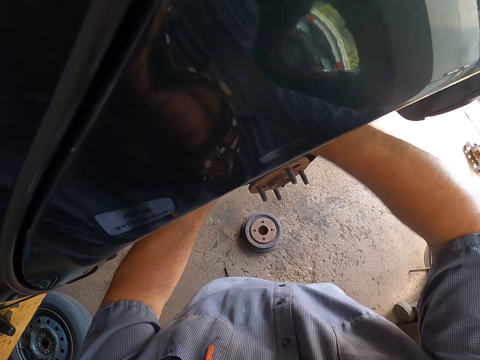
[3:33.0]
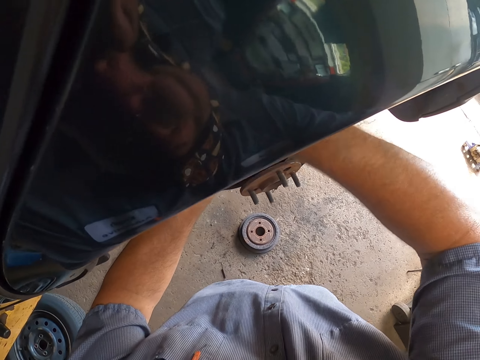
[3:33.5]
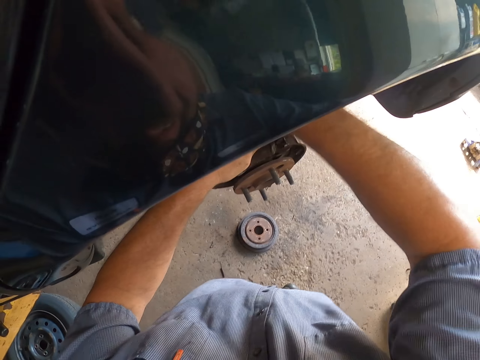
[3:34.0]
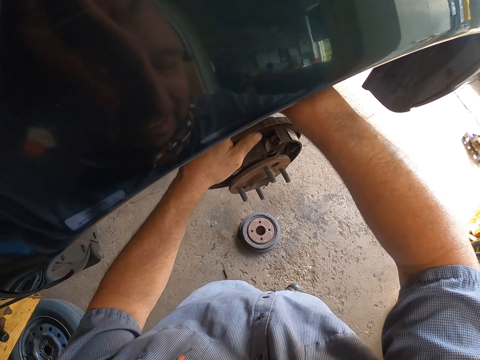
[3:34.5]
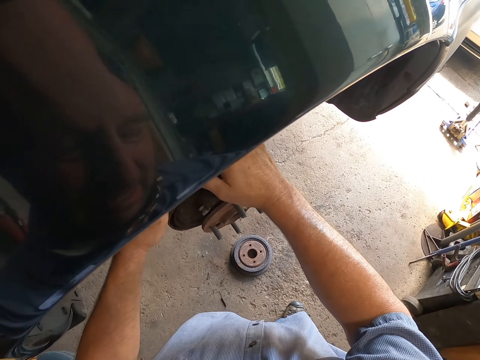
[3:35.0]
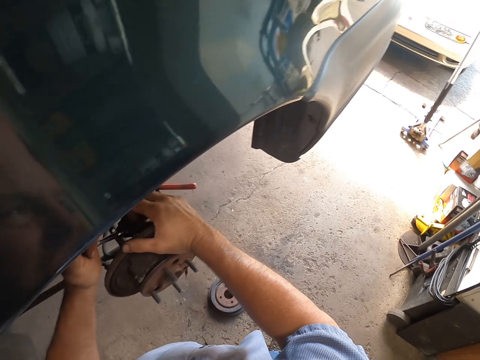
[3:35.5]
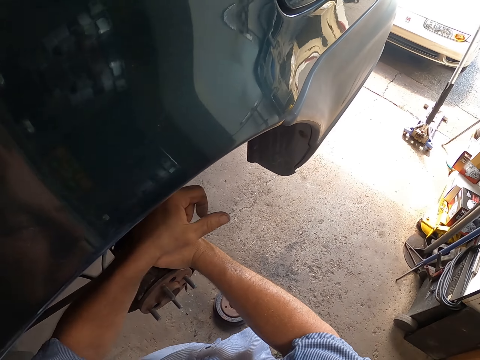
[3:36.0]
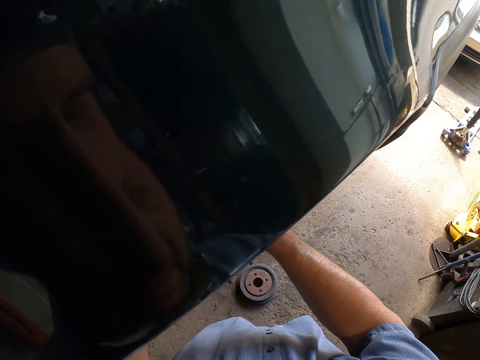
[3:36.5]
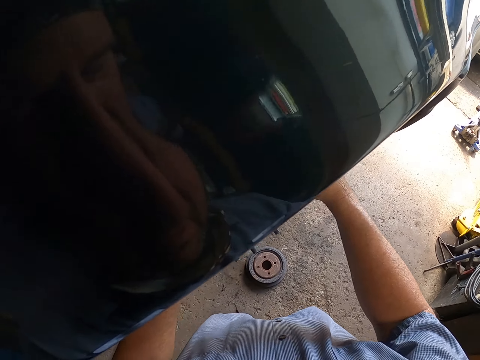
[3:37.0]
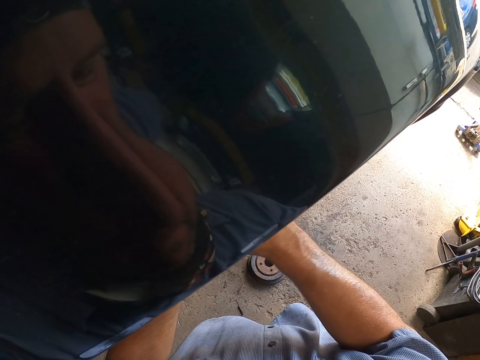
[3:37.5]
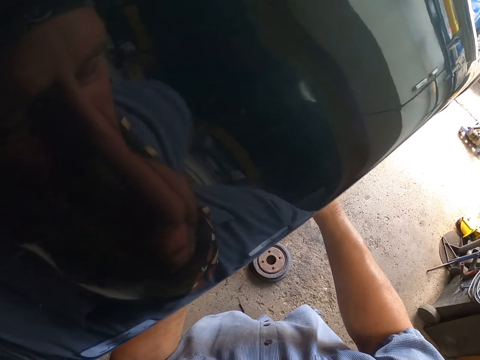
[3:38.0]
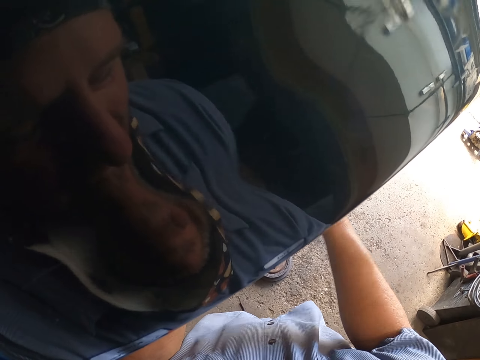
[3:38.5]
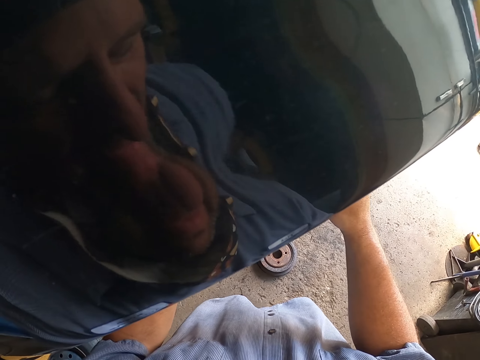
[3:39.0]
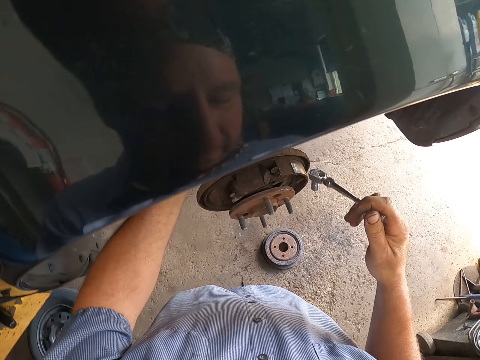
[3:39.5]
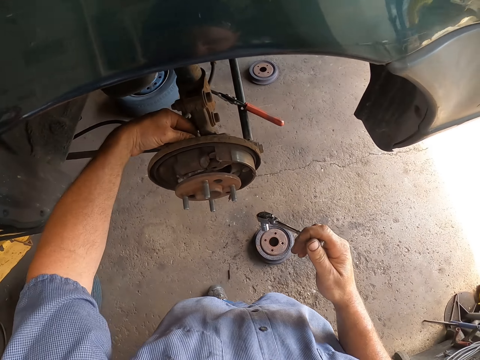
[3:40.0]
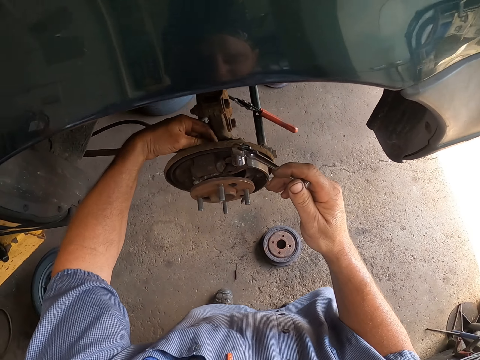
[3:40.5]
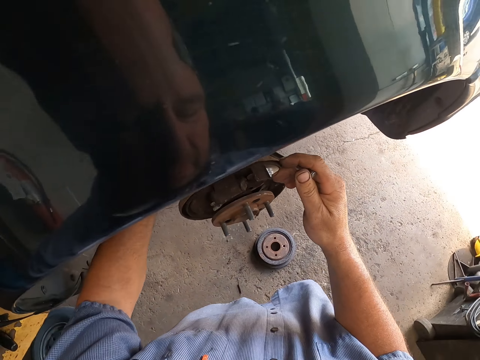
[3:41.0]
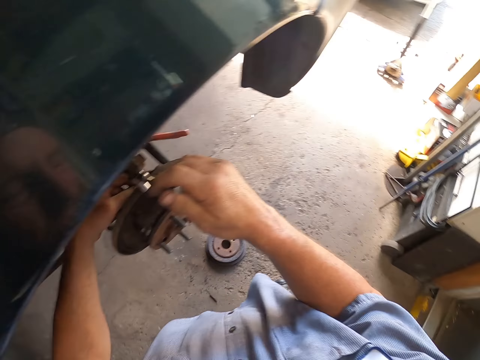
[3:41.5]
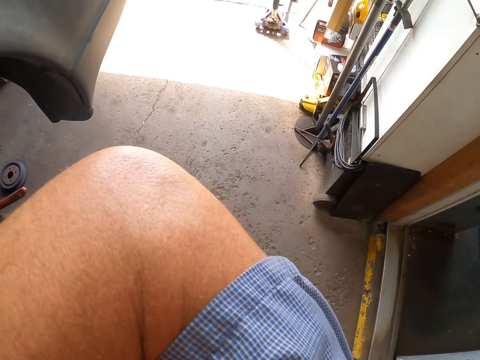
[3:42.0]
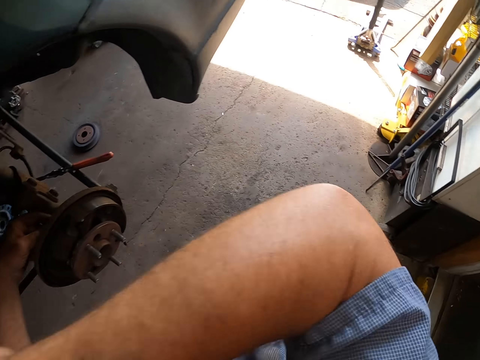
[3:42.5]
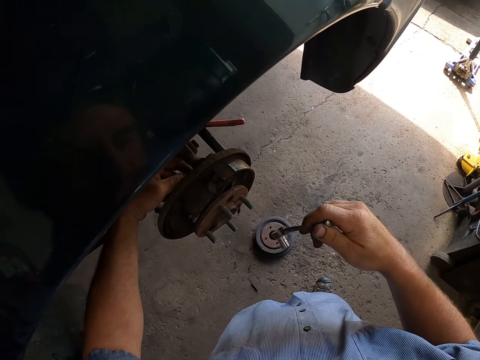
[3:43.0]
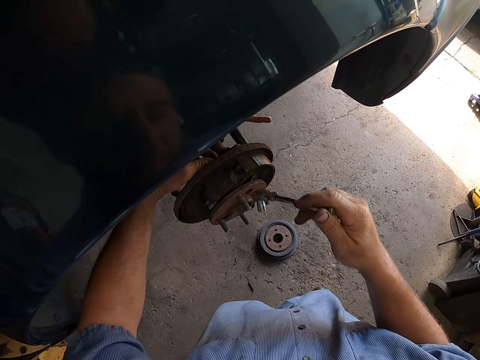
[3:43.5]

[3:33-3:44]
The camera wearer moves the hand and looks around. They remove the tool from the rim. They loosen some bolt. They hold something. They raise the hand. They lower the hand.

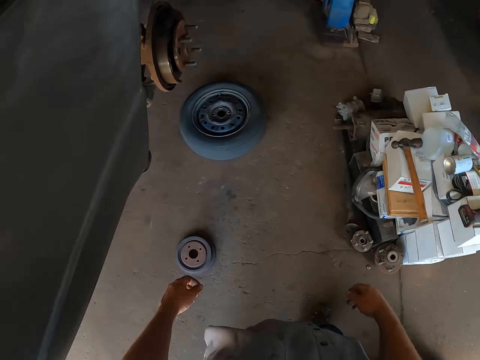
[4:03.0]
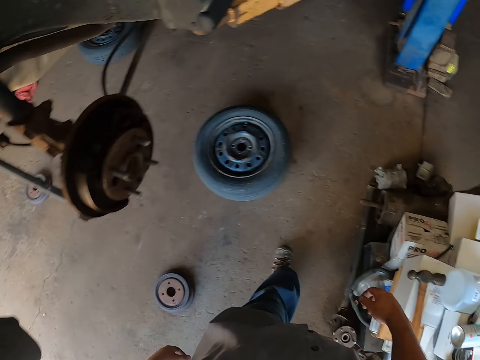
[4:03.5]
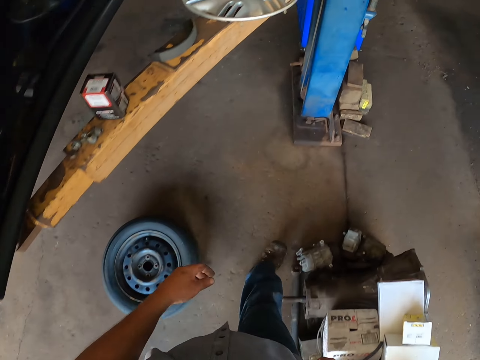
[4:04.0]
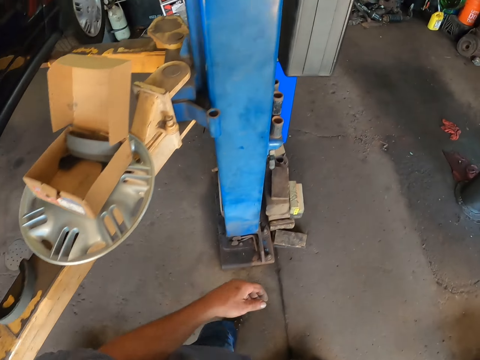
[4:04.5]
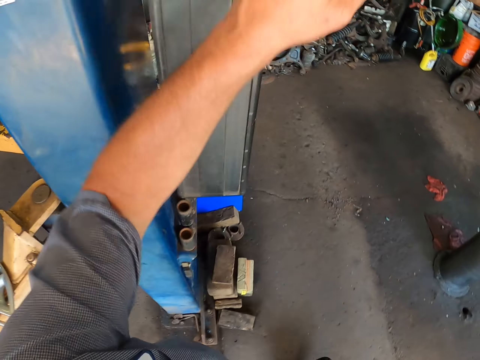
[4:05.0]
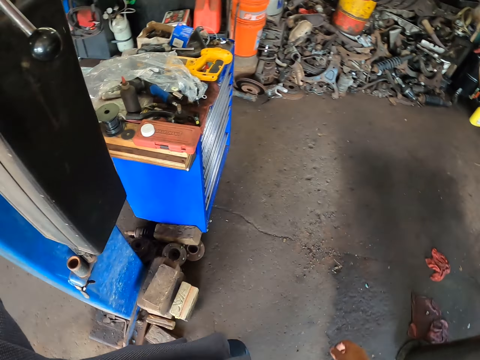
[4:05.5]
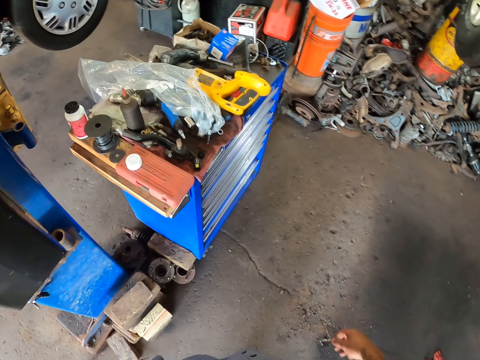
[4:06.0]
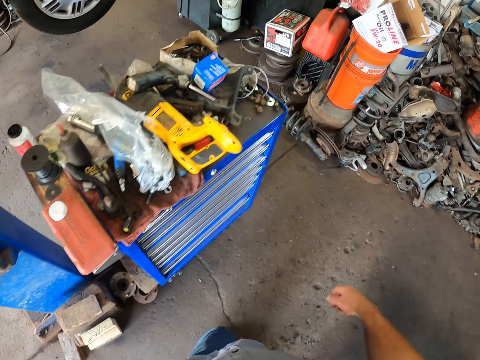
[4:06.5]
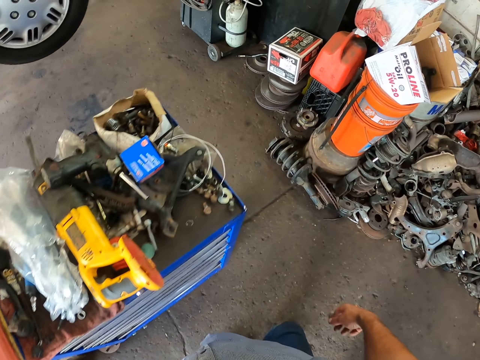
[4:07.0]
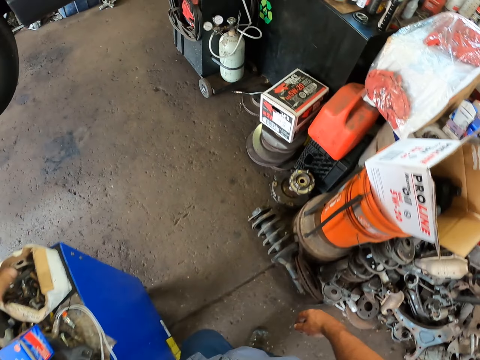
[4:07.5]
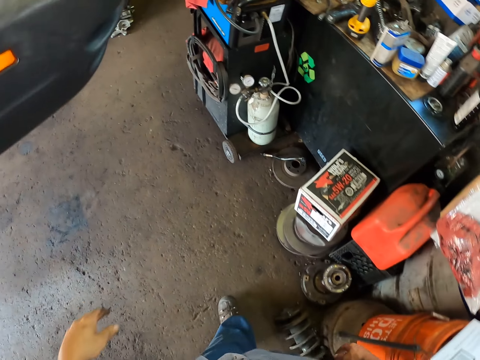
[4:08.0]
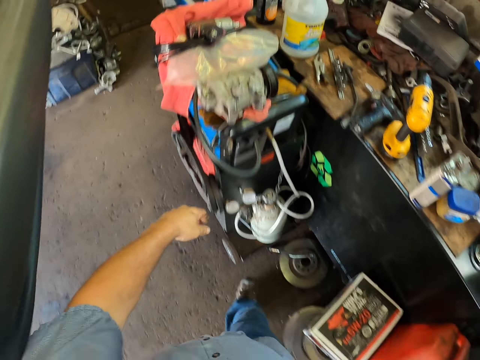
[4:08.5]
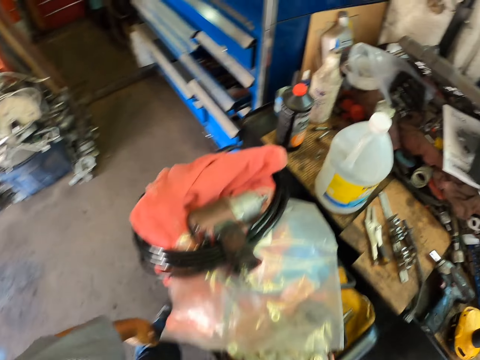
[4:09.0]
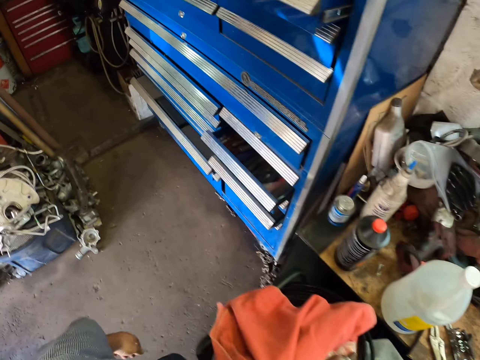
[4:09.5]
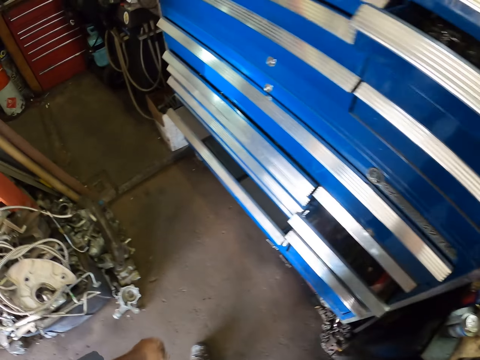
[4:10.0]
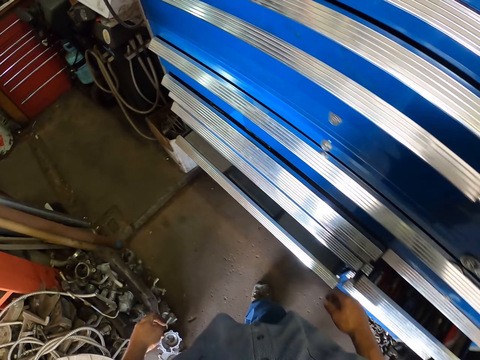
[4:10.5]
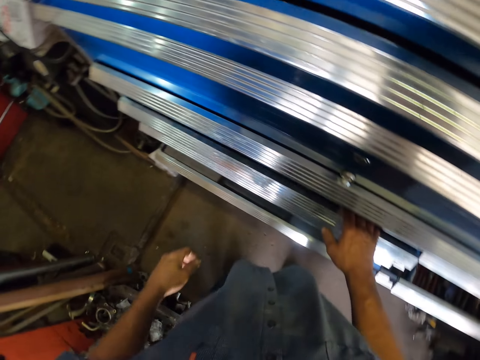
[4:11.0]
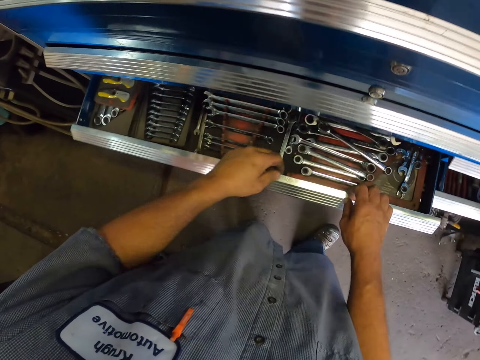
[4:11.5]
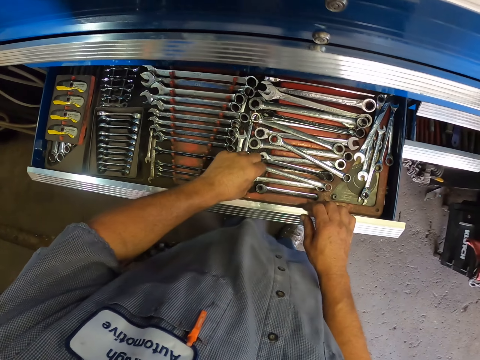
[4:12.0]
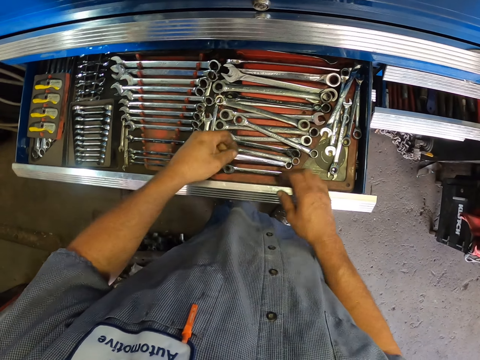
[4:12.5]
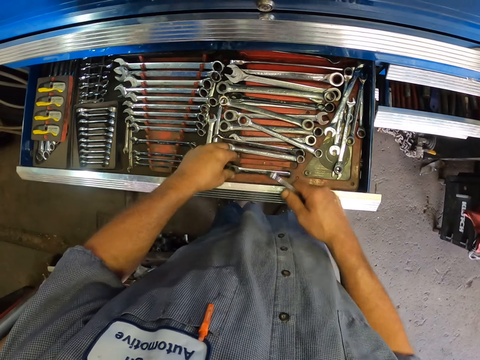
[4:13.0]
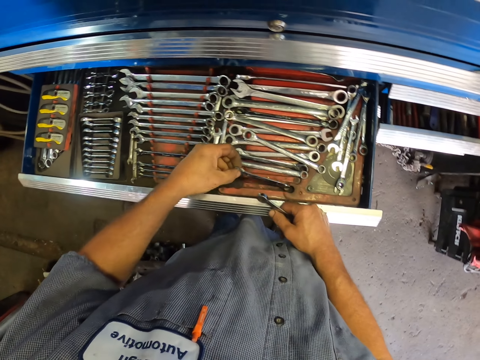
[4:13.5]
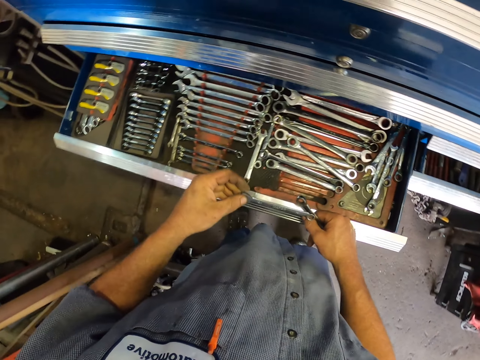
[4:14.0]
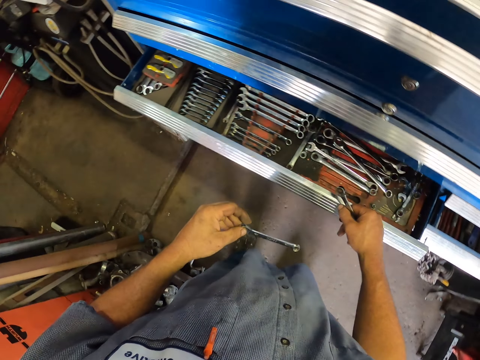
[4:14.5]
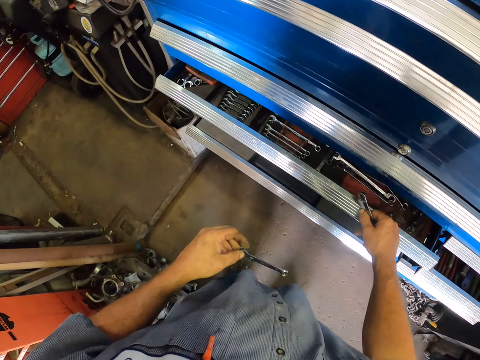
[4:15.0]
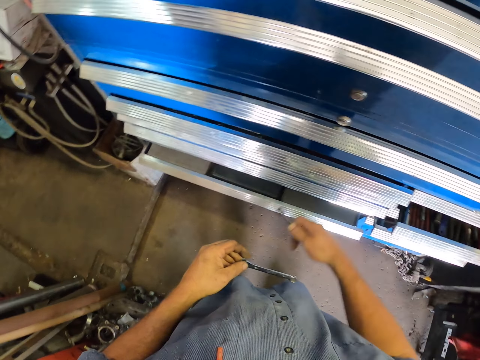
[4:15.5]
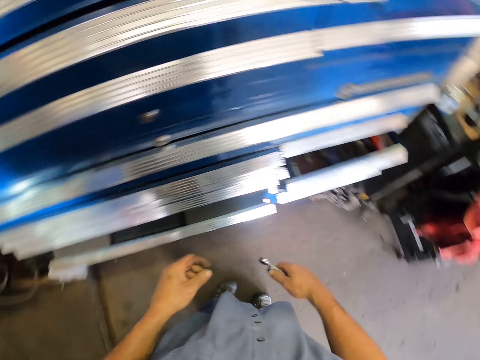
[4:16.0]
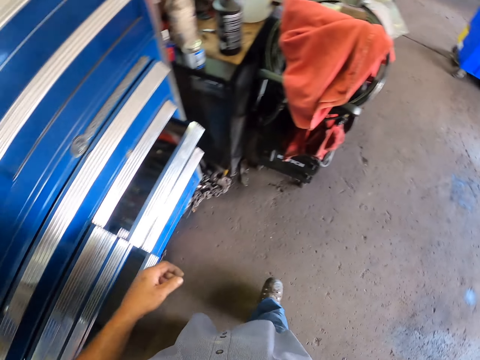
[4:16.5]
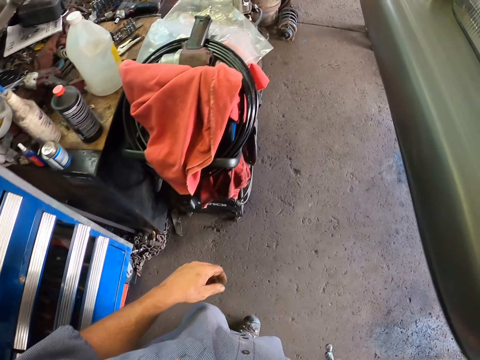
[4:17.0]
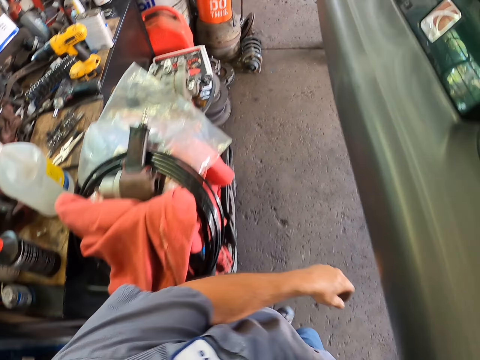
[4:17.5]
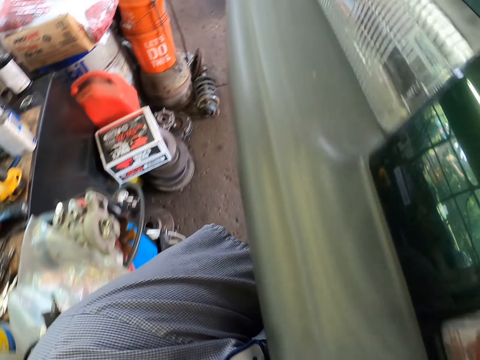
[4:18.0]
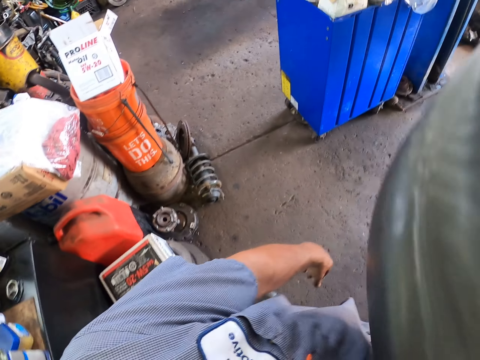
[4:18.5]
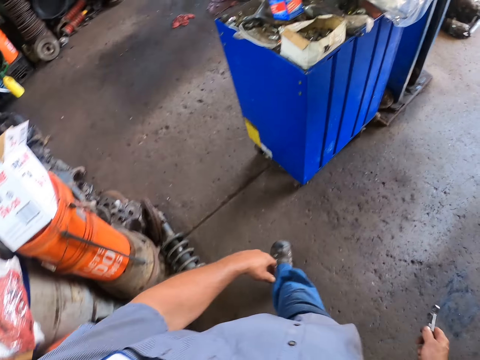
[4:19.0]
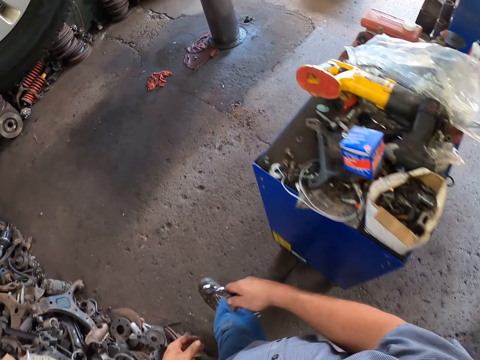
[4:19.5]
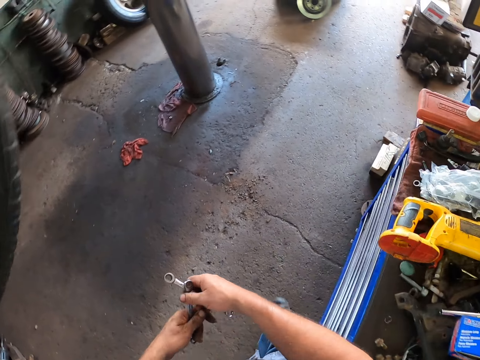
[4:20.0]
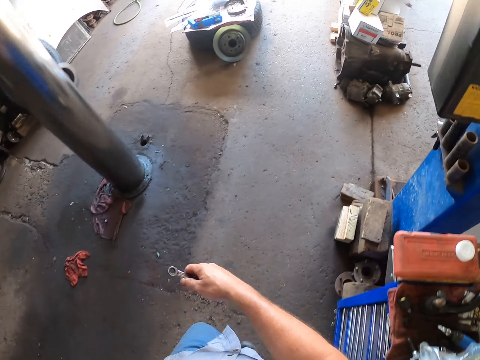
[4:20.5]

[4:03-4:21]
The camera wearer lifts the left hand. They walk around. They lower the hand. They open the tool drawer. They pick up the spanners. They close the tool drawer. They walk in the mechanic site. They hold the spanner.
